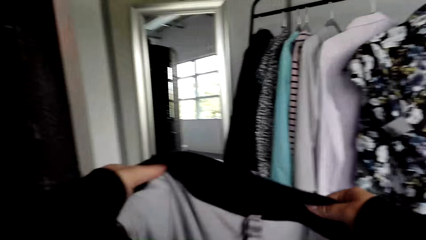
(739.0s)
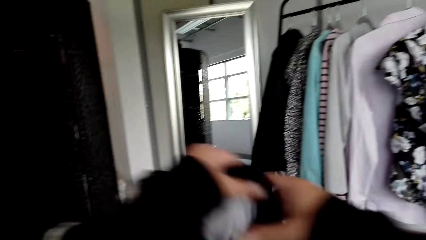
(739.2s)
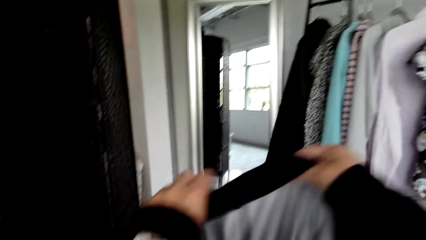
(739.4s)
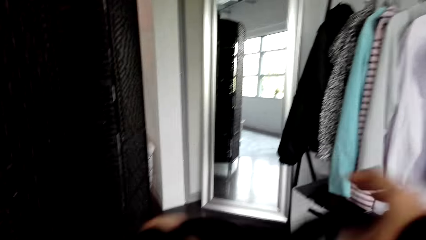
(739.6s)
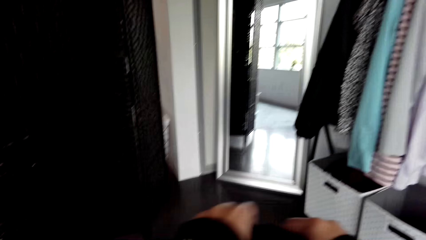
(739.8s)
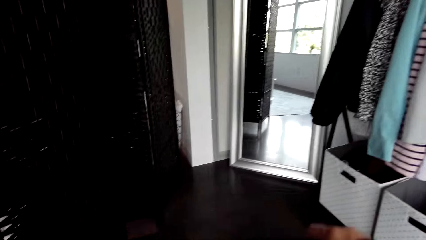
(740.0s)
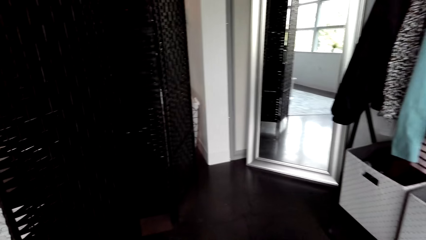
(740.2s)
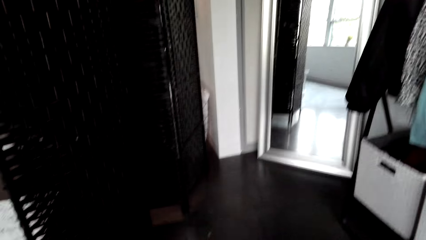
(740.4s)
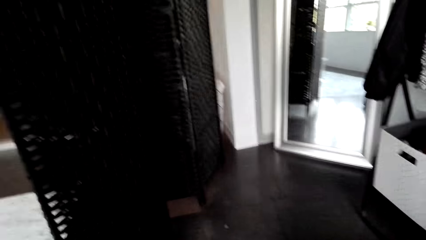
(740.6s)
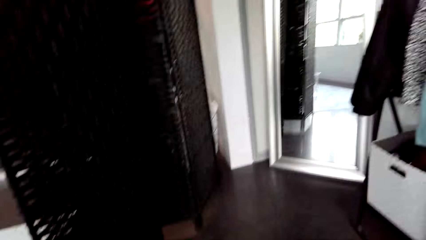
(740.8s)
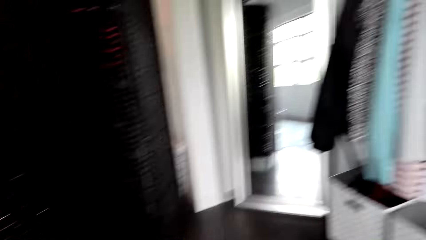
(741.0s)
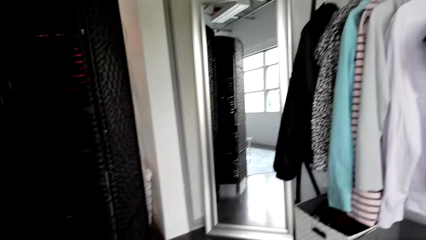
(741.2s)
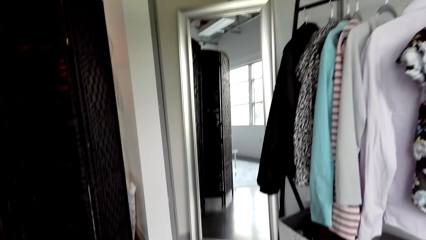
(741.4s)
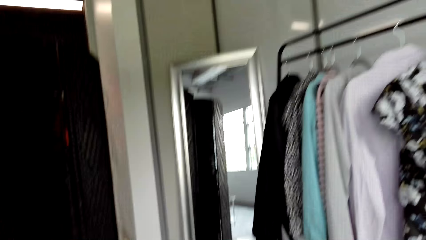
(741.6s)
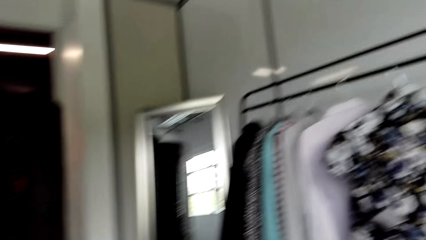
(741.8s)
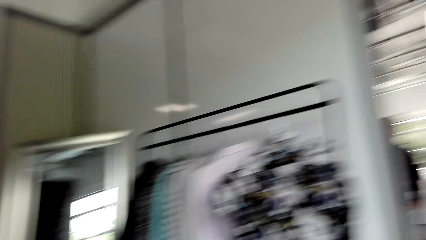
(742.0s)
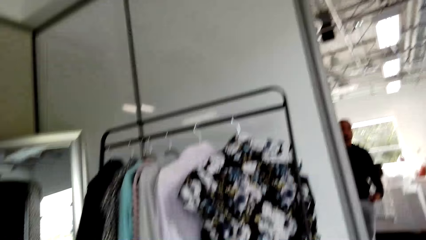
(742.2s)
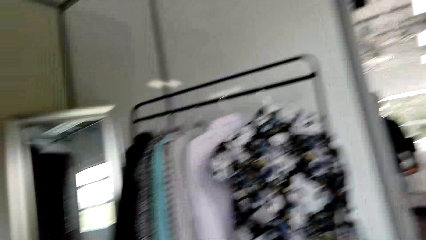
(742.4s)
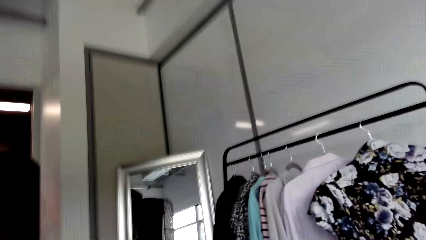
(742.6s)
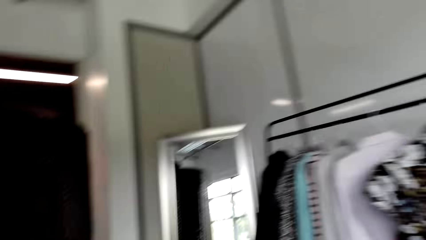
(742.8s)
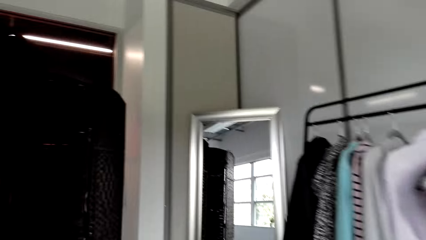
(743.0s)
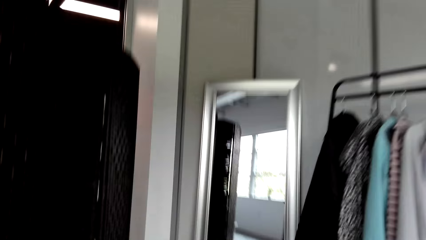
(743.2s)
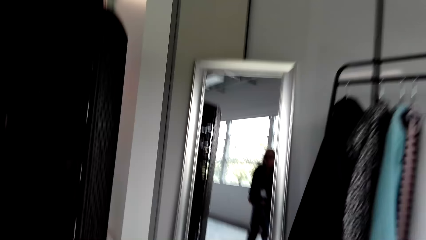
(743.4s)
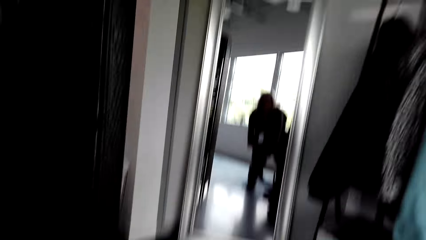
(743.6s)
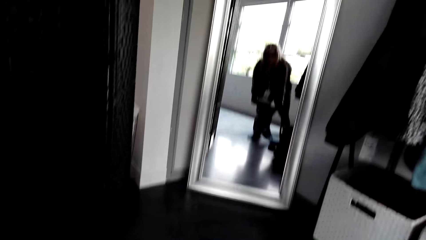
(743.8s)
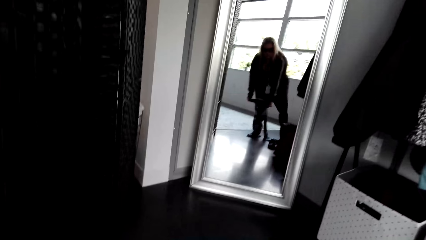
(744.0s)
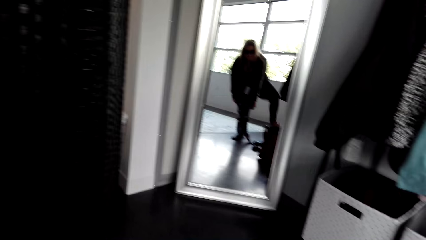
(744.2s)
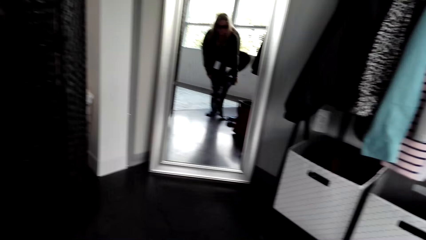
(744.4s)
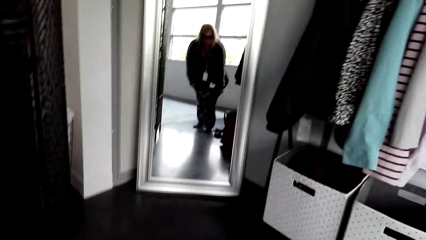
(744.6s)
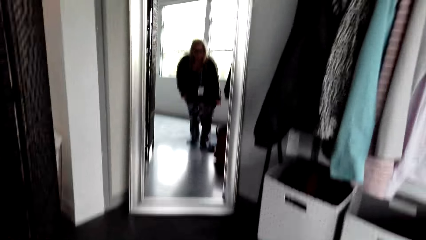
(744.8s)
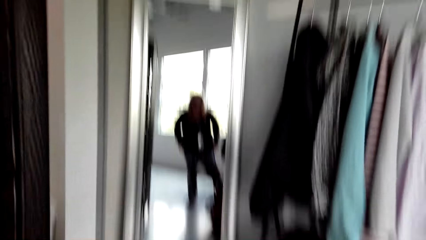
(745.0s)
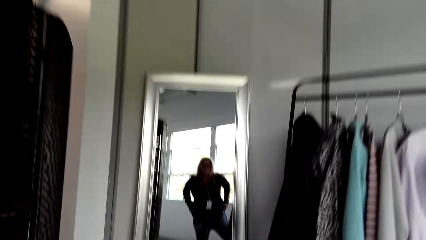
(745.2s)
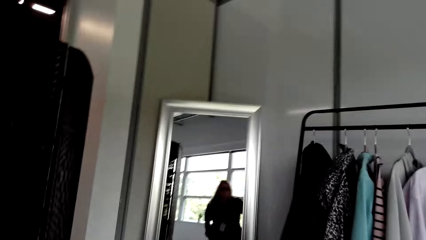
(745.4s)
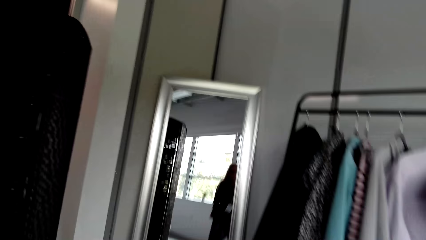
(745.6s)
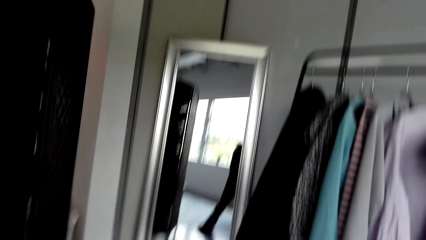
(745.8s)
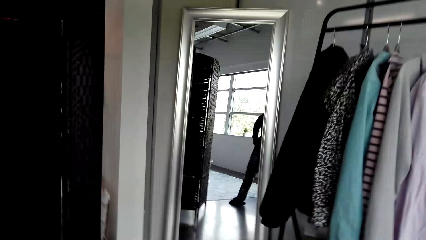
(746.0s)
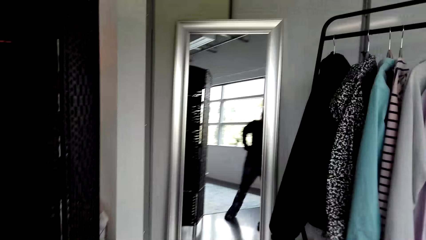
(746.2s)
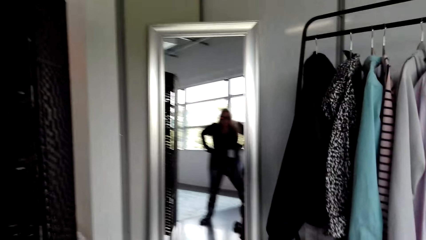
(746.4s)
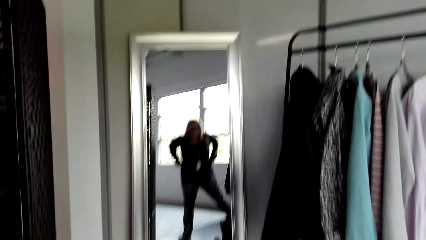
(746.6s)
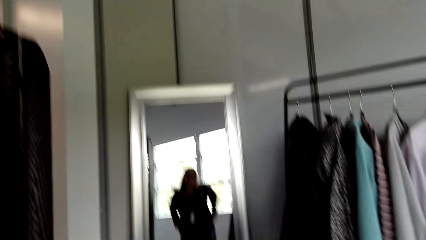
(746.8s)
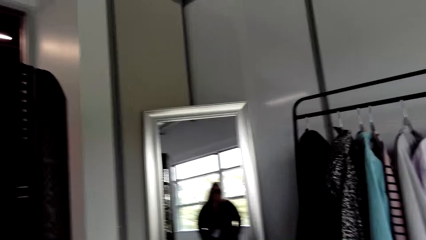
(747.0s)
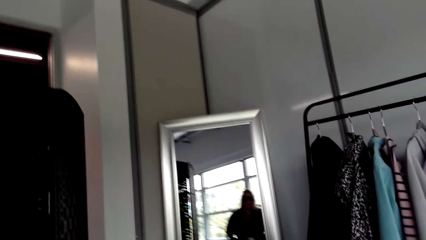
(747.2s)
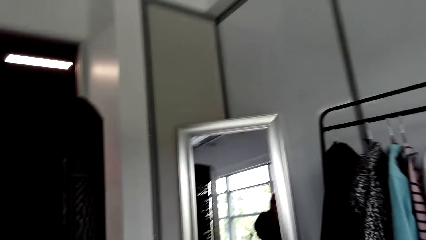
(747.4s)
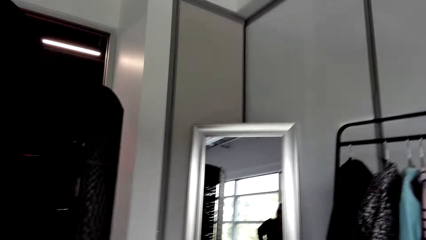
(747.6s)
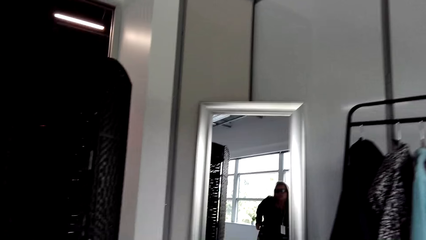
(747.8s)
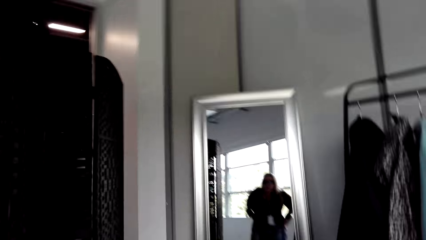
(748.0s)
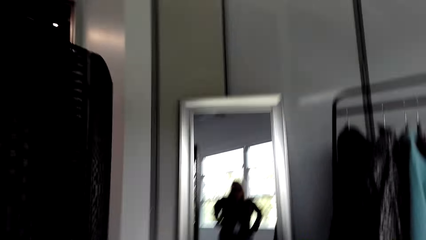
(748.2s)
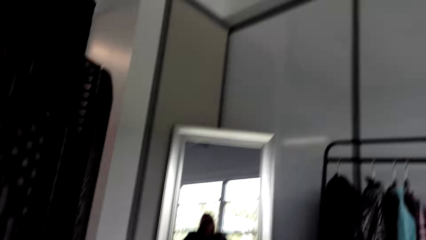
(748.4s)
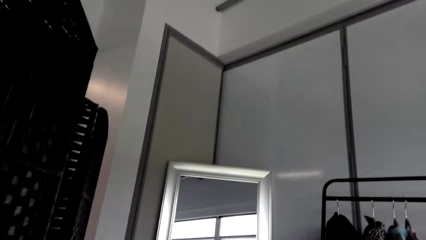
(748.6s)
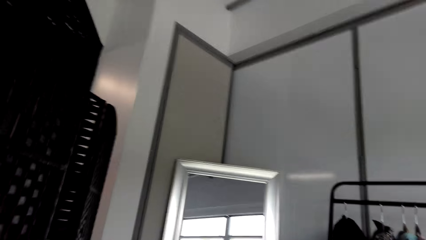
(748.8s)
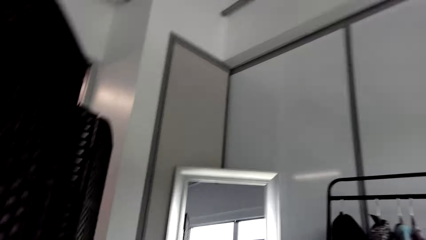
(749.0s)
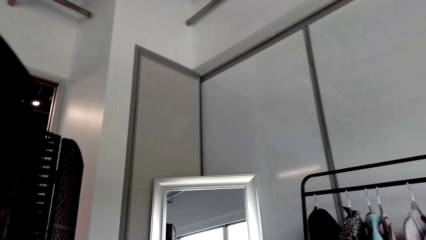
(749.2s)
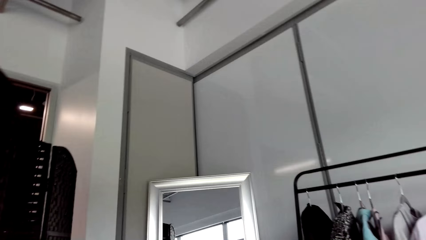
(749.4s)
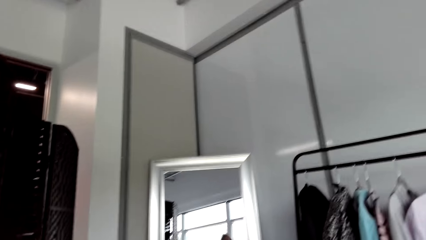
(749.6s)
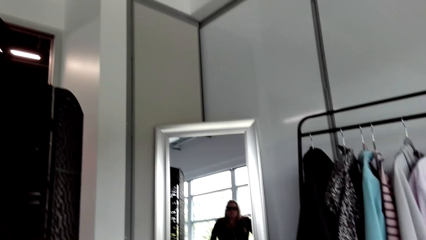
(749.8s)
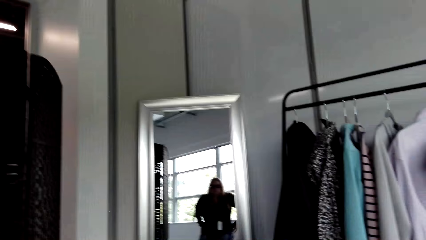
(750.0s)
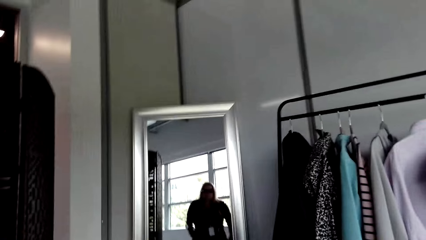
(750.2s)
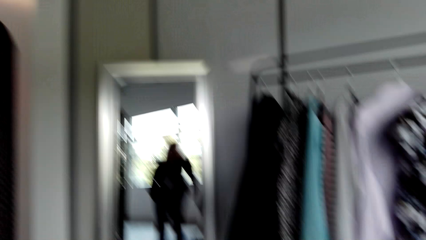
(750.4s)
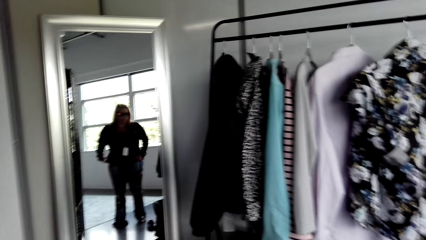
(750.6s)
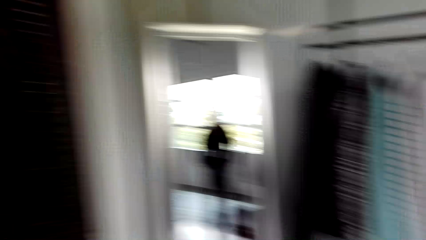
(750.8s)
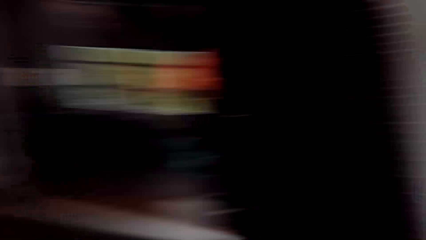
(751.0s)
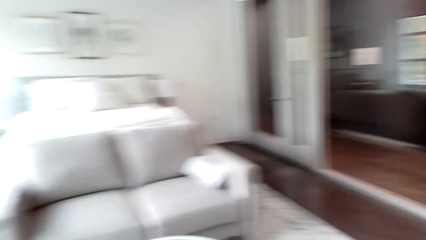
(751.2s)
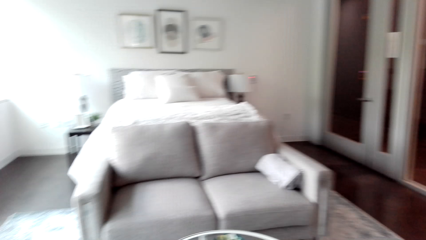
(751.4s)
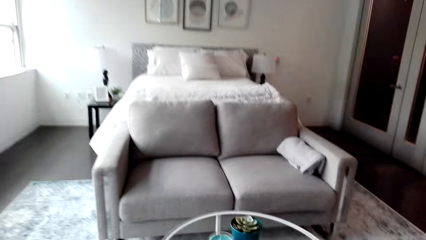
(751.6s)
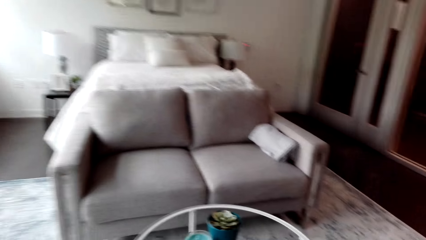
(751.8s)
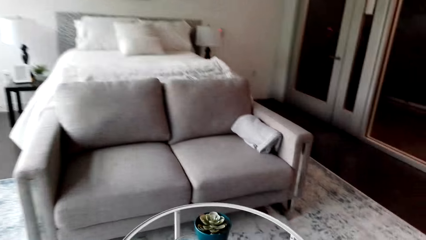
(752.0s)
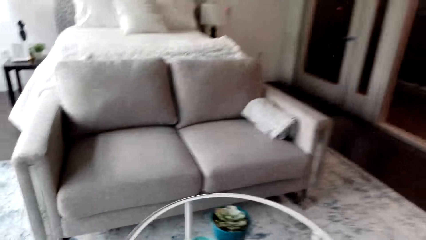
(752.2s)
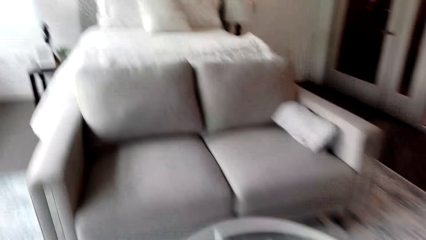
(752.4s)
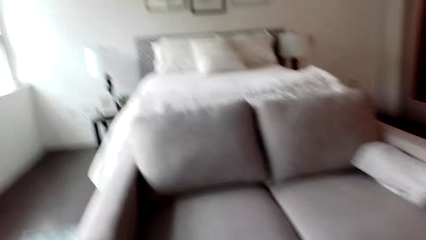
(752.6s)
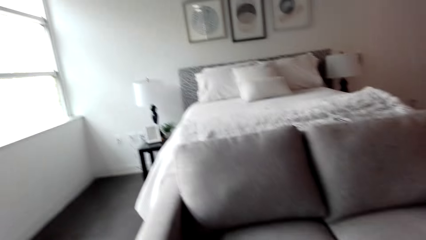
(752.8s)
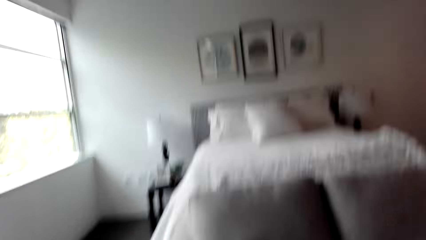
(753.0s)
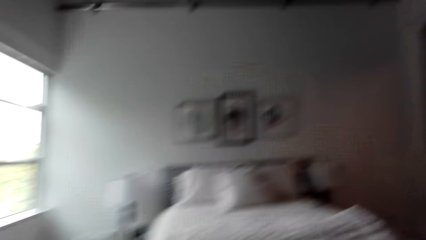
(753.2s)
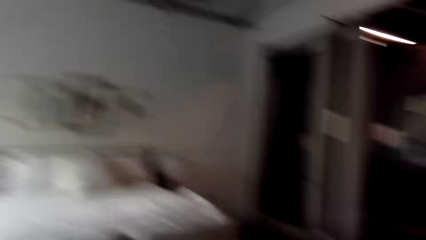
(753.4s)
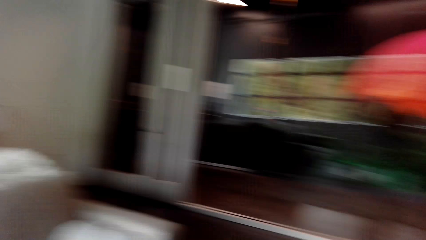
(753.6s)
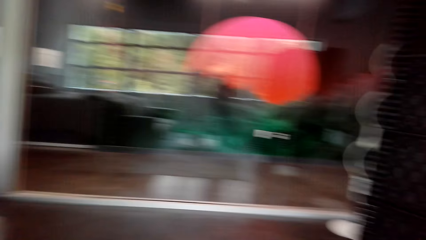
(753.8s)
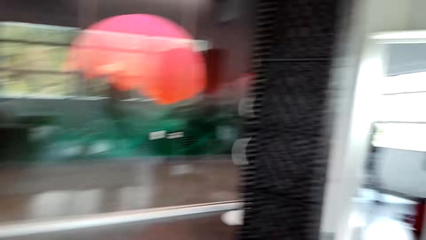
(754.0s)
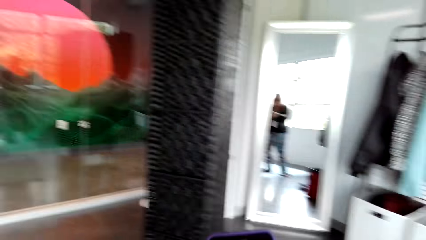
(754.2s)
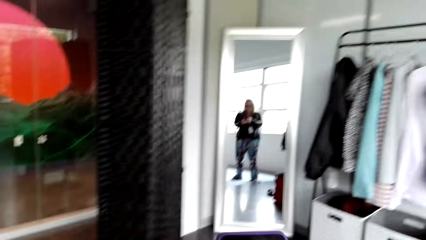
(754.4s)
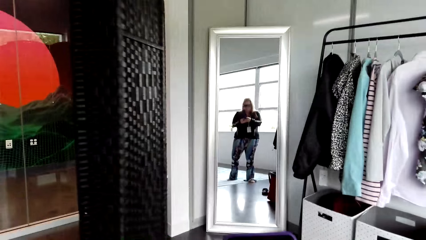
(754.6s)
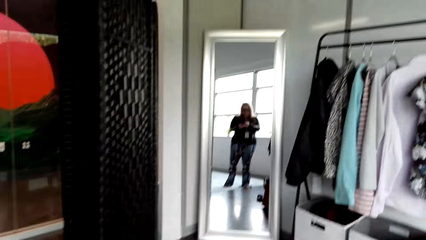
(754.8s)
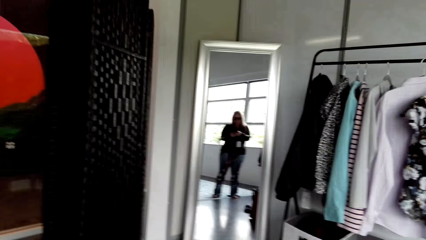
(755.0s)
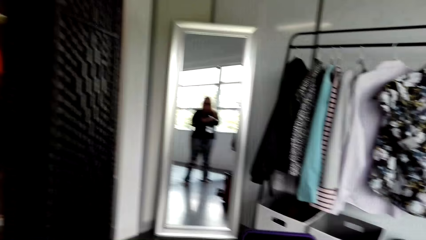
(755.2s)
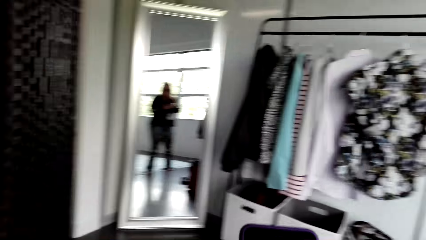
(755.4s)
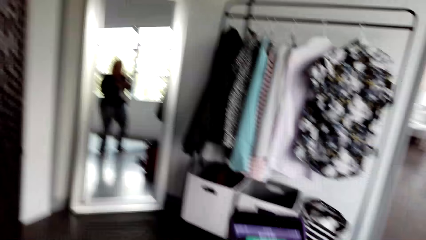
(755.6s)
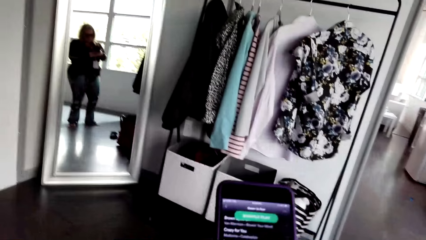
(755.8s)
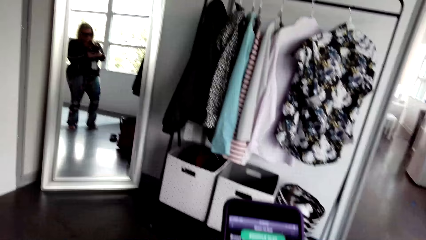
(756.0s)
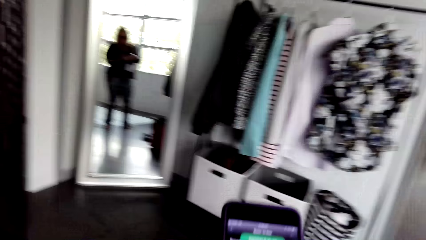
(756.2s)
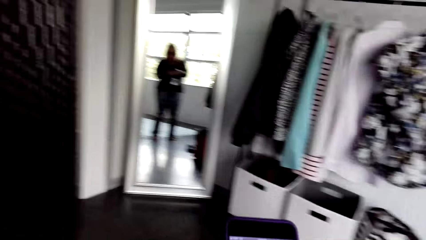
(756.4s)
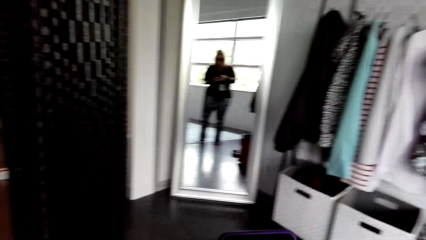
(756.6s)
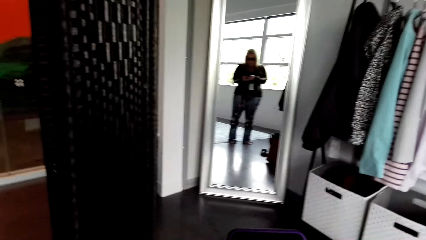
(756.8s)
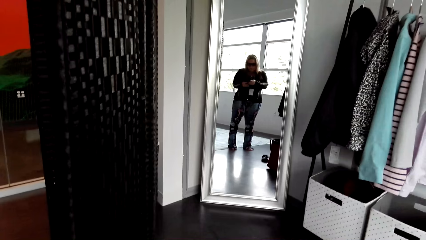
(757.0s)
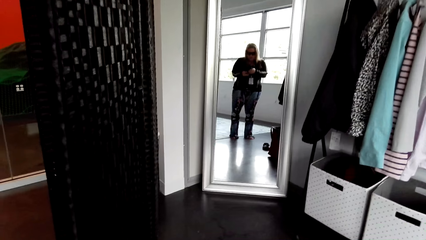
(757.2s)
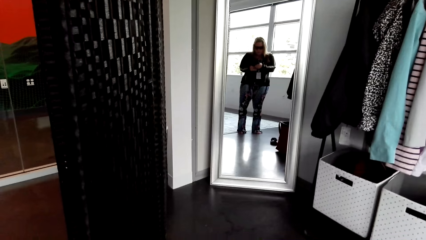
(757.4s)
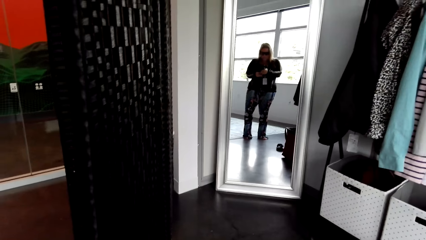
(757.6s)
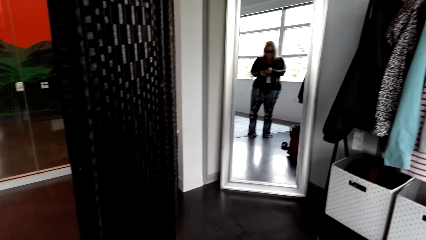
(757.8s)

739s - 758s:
The camera wearer wears the trouser. They look in the mirror. They walk toward the table. They scroll through the phone.
